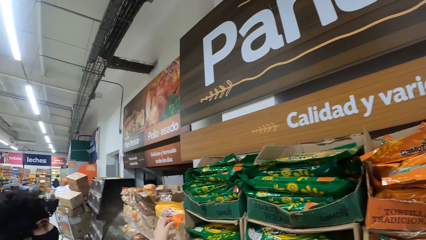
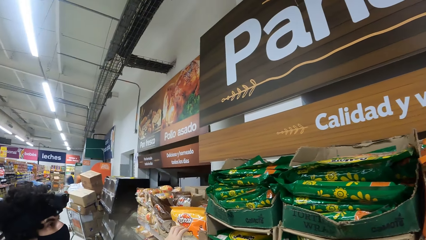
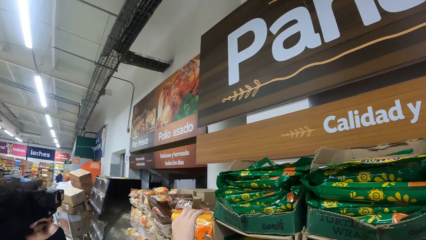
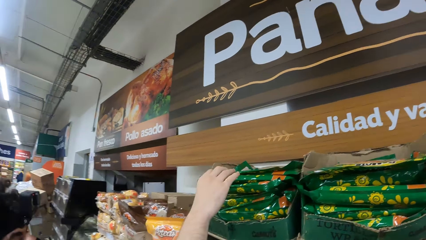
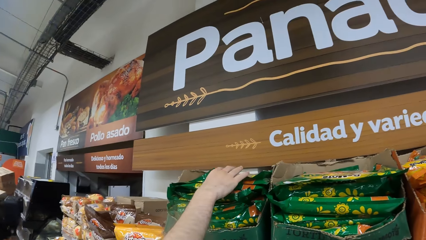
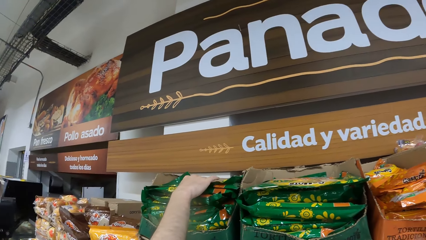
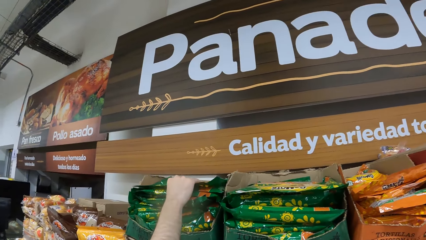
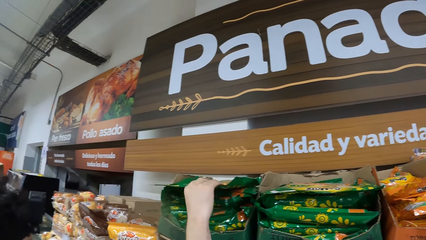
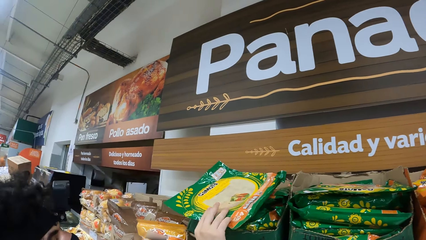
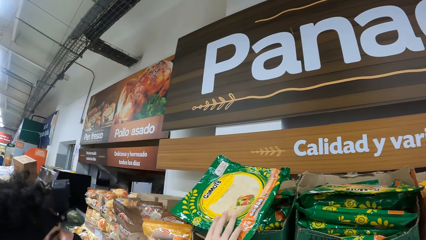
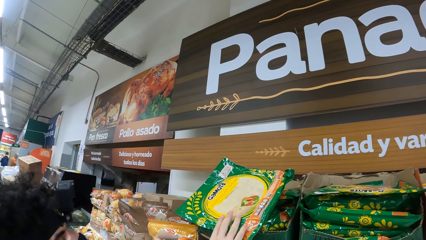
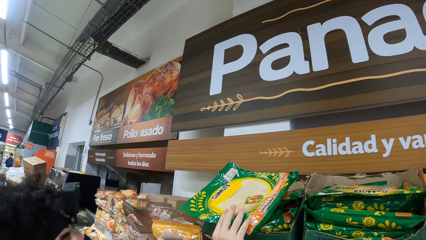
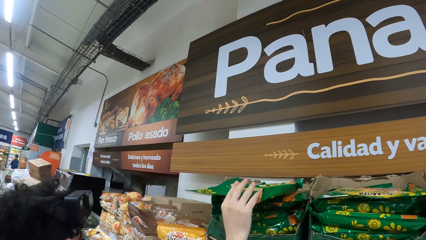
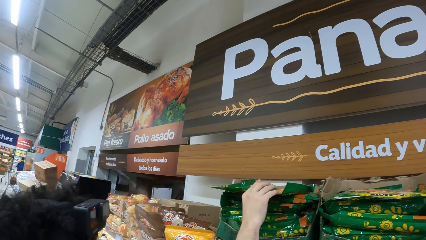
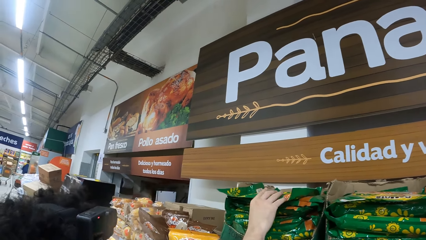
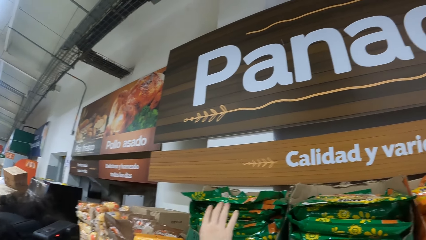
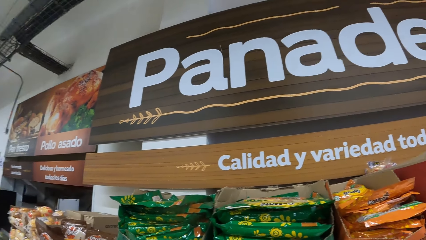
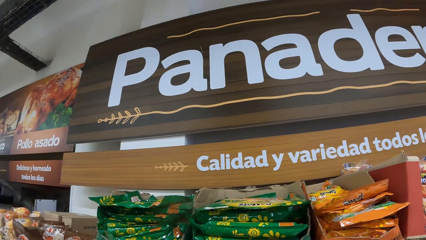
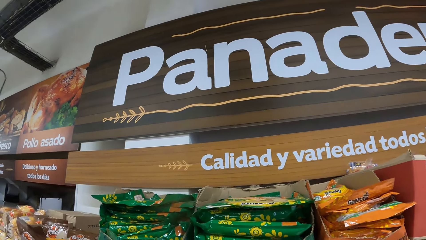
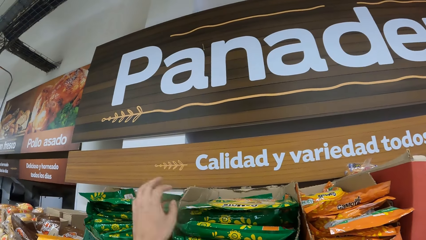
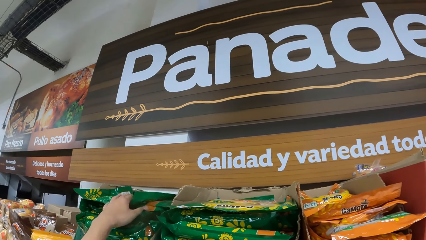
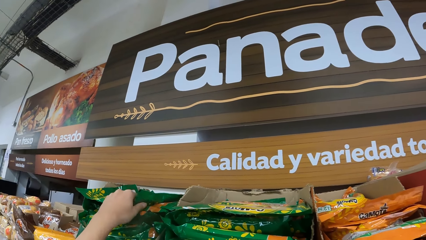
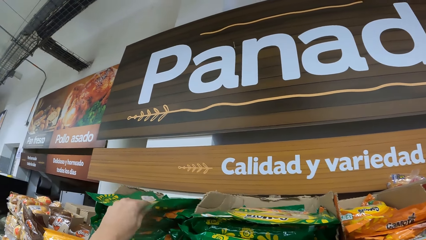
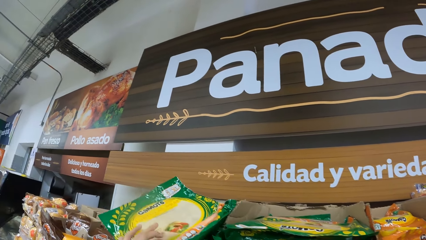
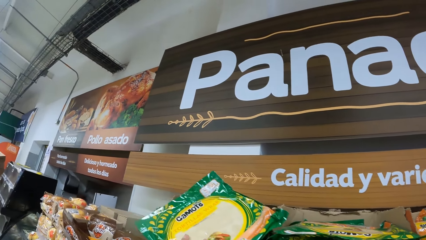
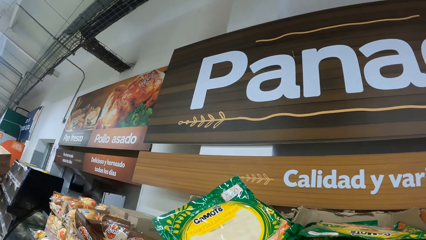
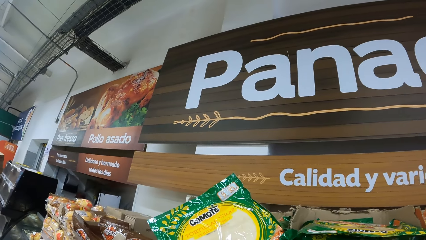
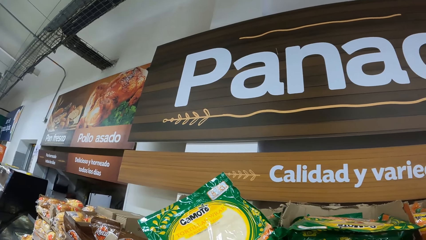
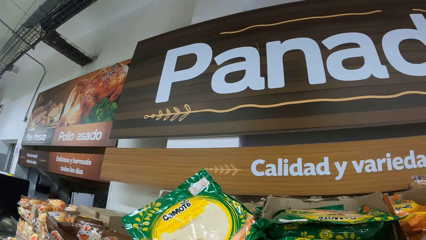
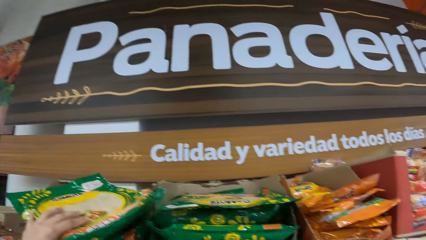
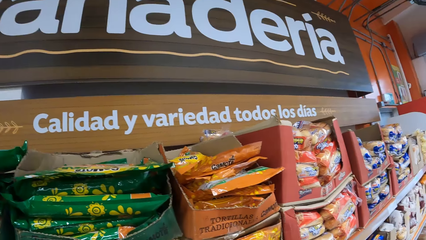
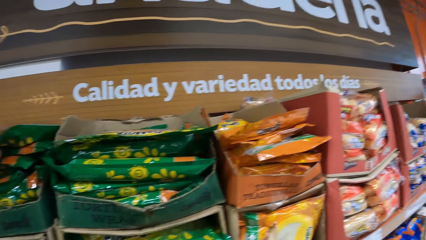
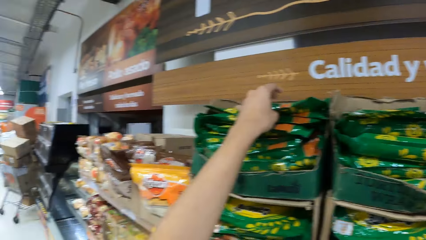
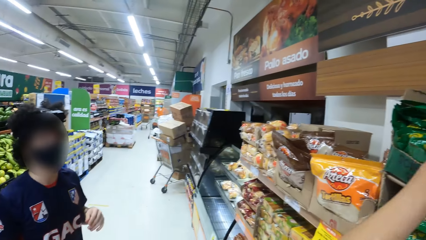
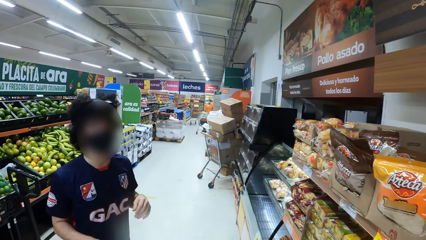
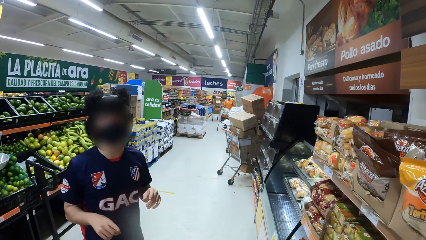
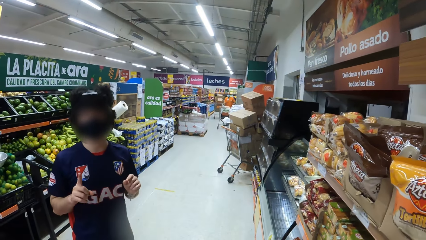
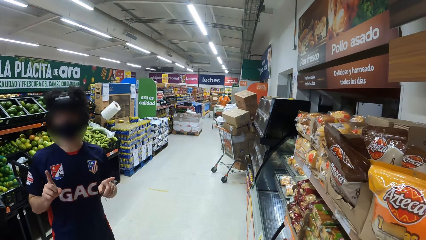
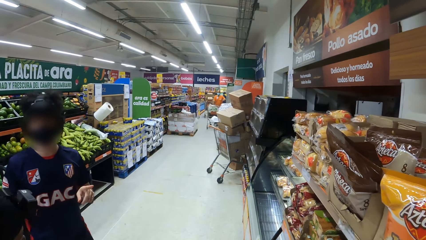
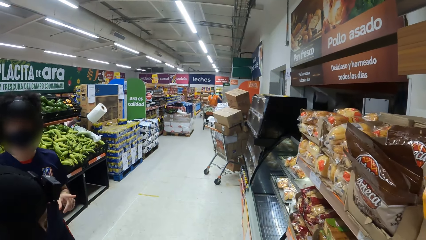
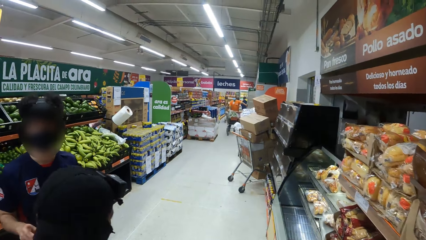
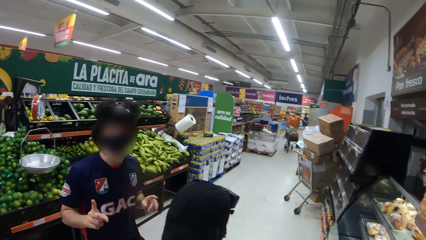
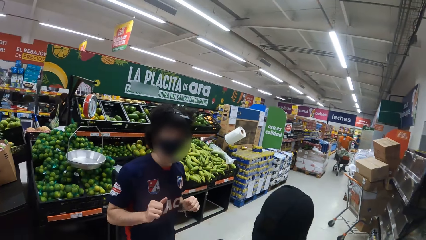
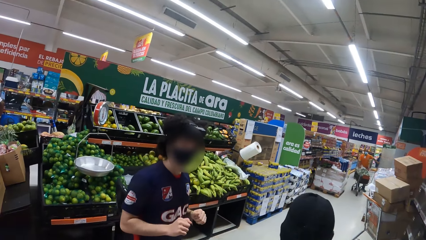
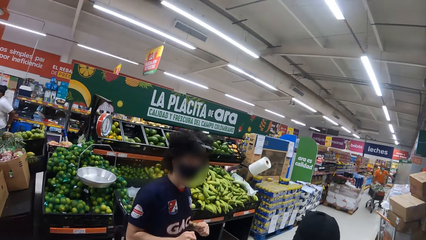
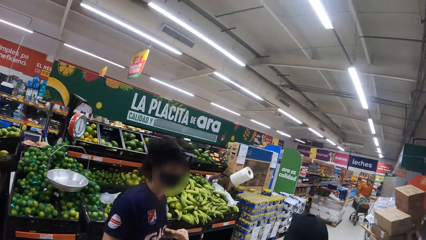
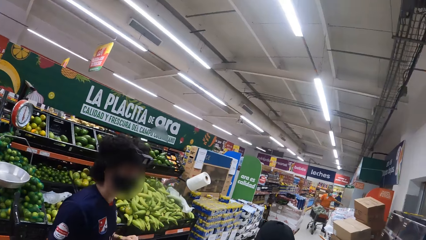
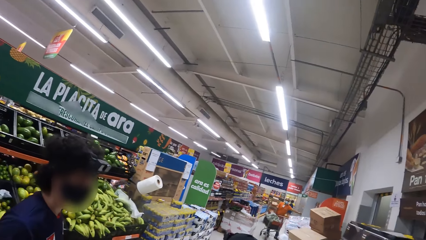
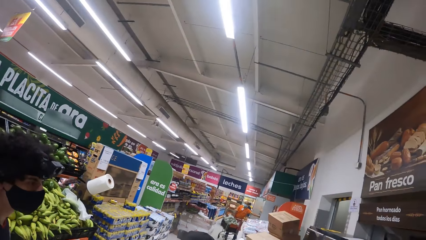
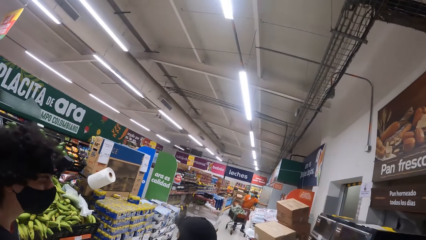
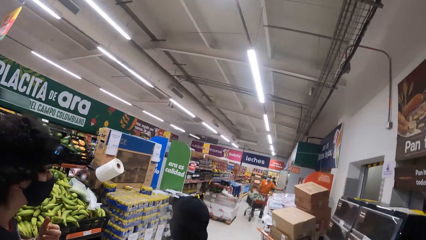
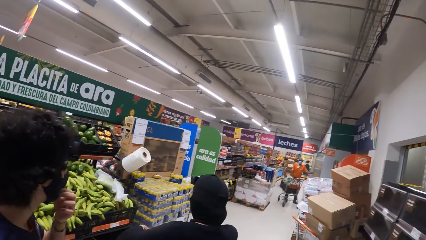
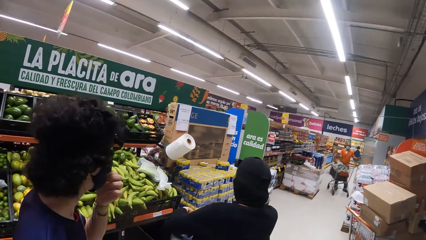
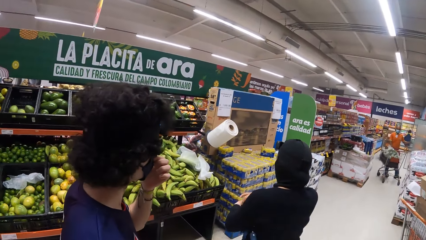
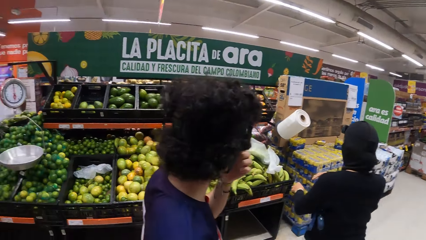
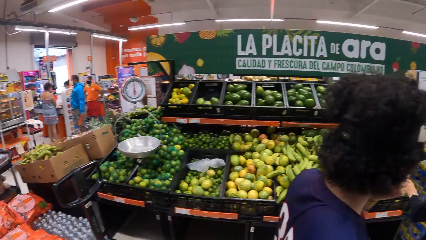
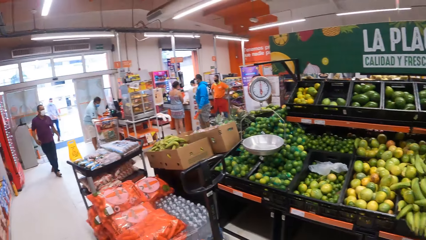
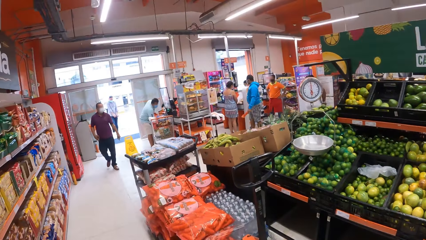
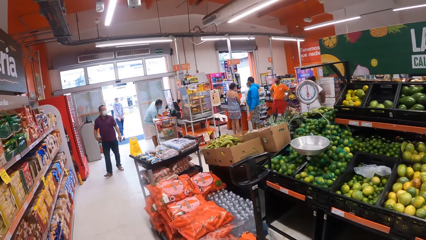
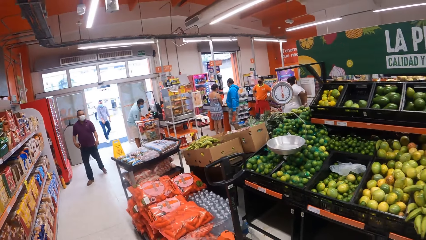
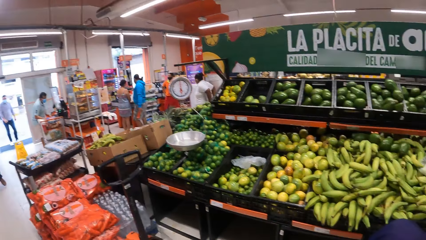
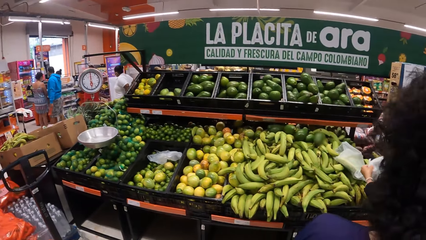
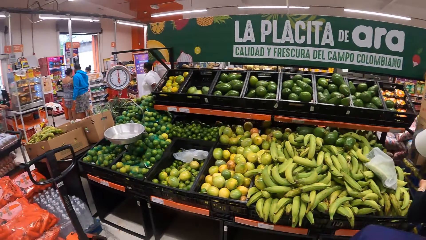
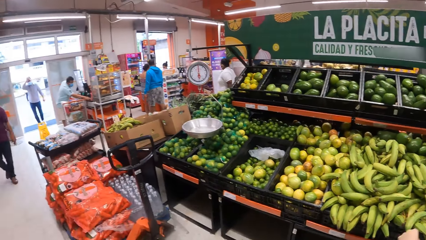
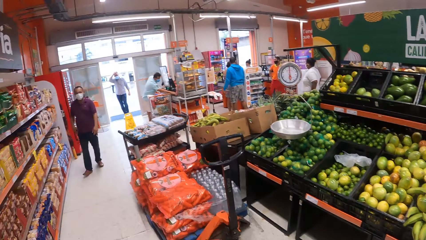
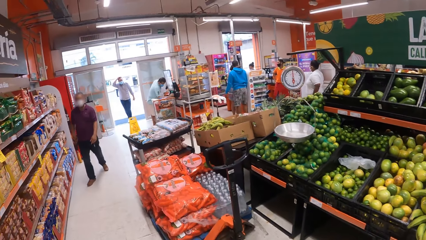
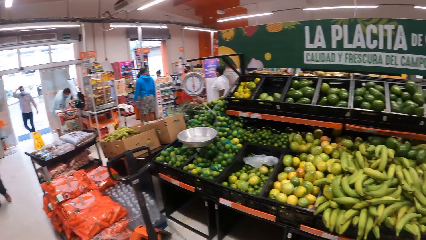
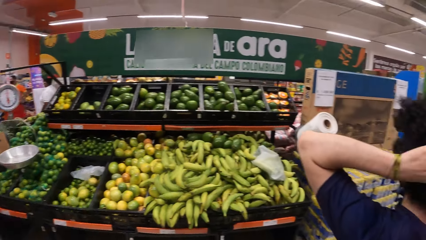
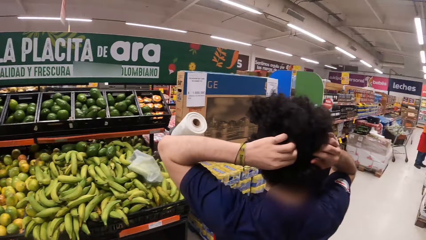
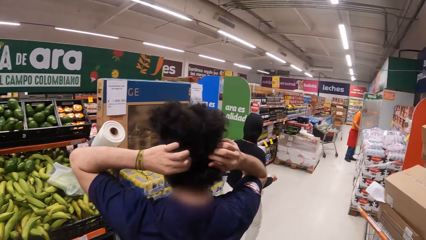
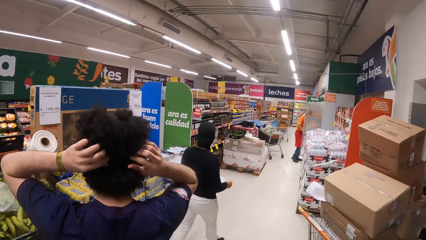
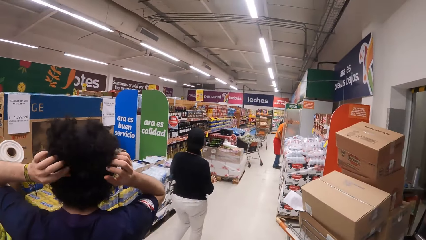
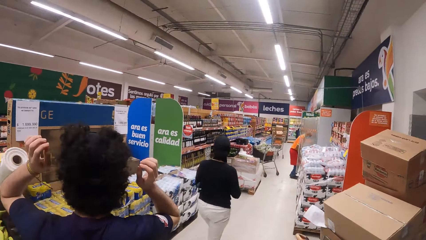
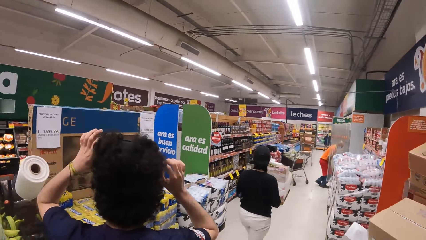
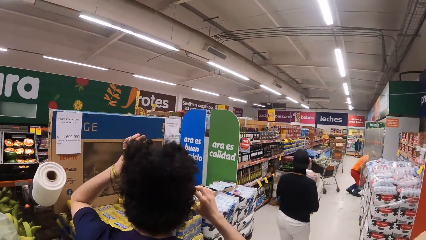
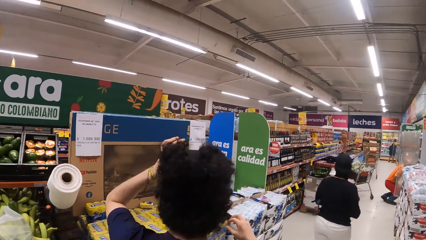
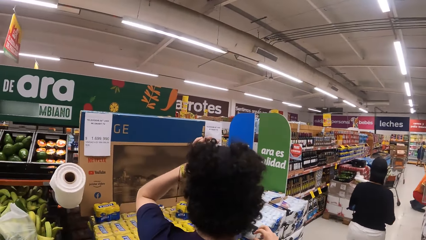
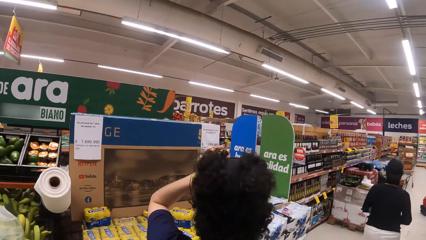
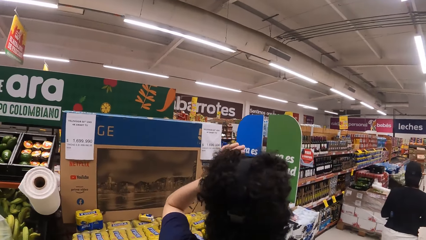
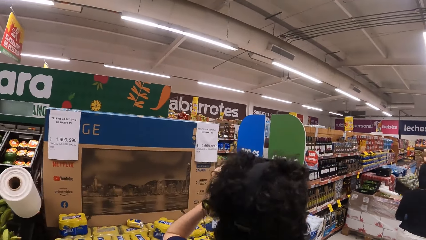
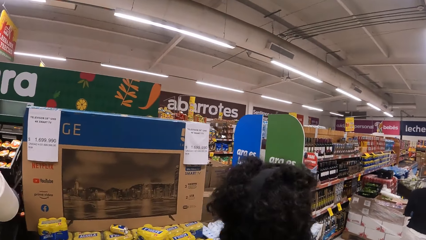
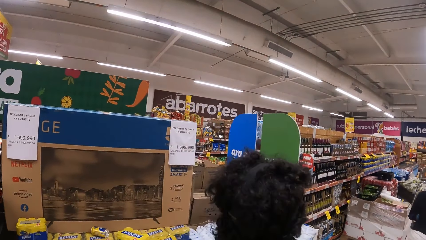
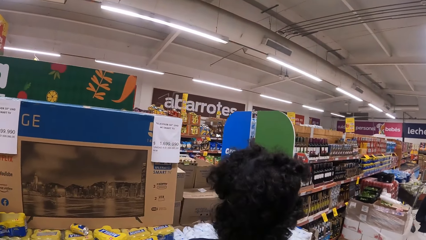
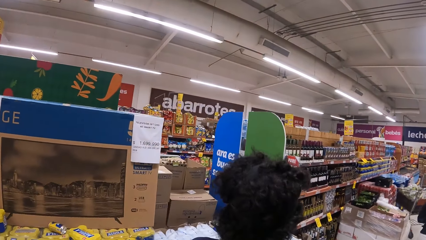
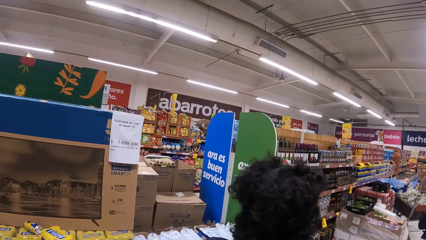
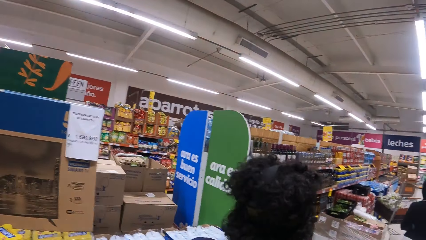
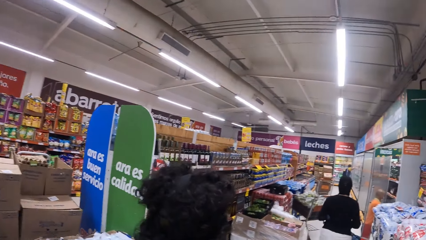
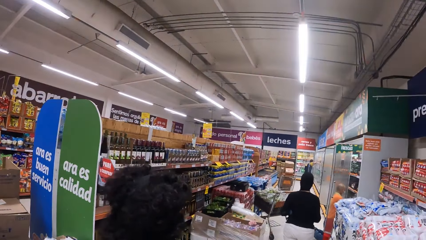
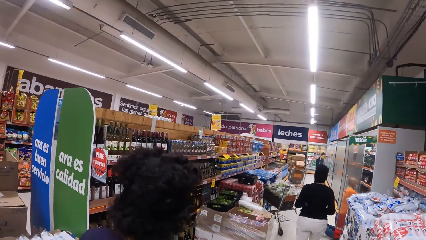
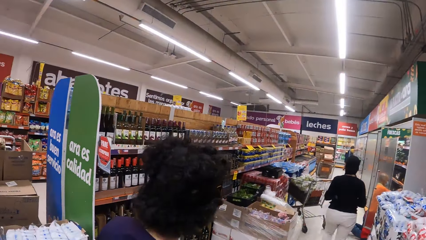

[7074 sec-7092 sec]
The camera wearer picks the Gamotes or sachet. They keep the Gamotes. They pick a sachet. They look around. The man looks around. The camera wearer walks. They look around. The man lifts the hands.
